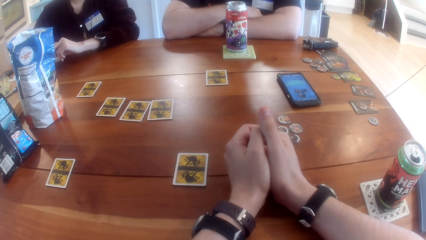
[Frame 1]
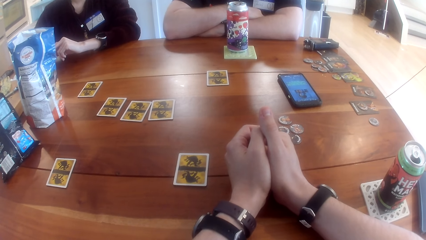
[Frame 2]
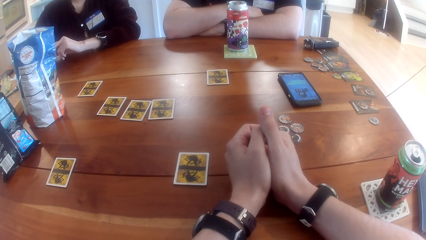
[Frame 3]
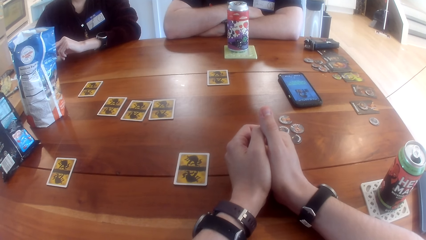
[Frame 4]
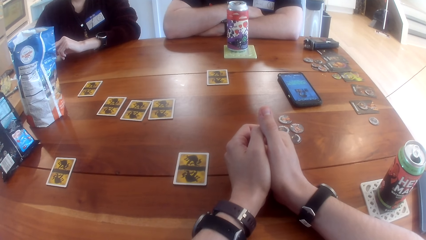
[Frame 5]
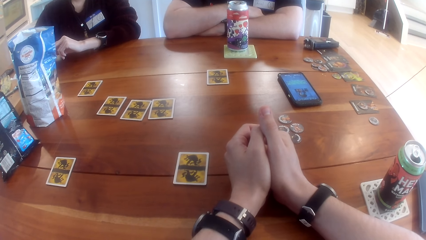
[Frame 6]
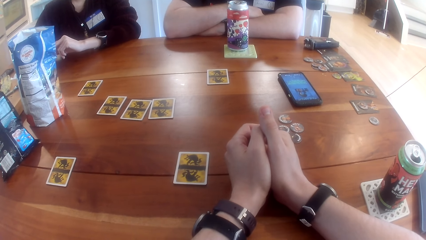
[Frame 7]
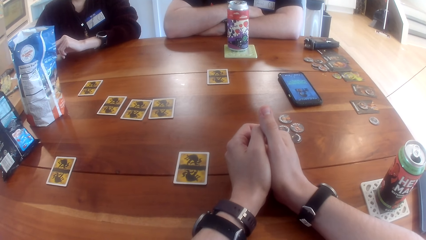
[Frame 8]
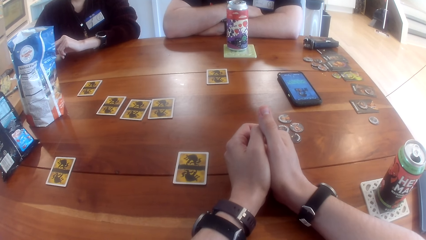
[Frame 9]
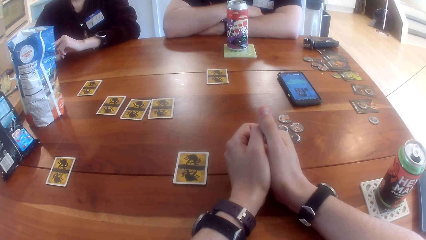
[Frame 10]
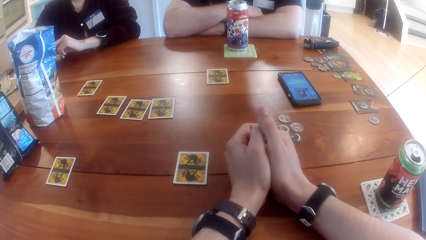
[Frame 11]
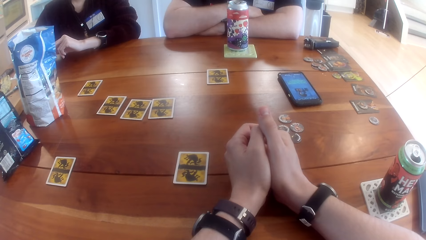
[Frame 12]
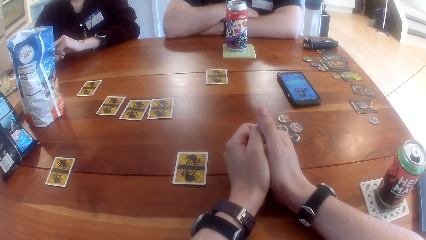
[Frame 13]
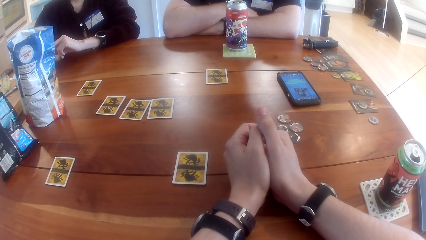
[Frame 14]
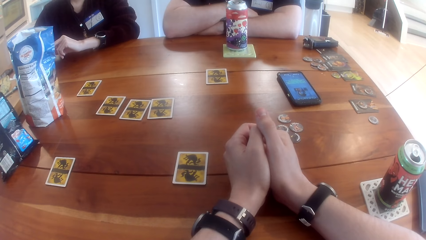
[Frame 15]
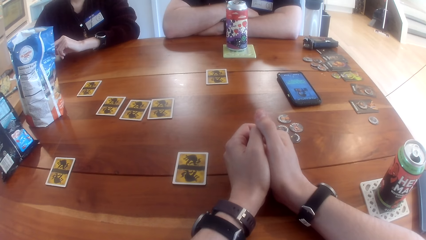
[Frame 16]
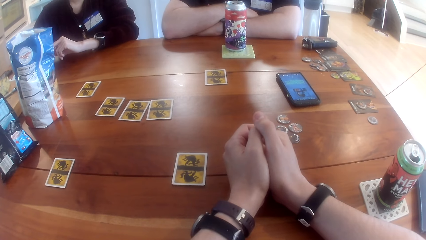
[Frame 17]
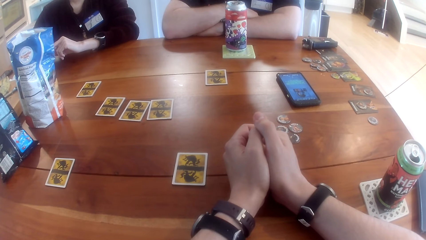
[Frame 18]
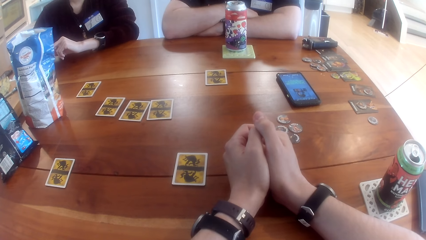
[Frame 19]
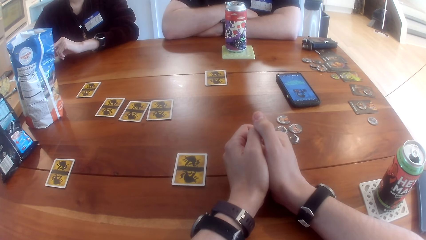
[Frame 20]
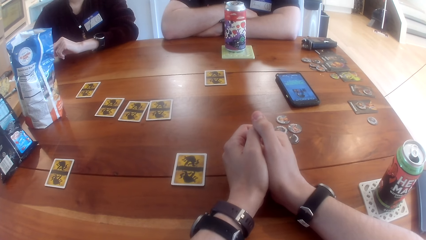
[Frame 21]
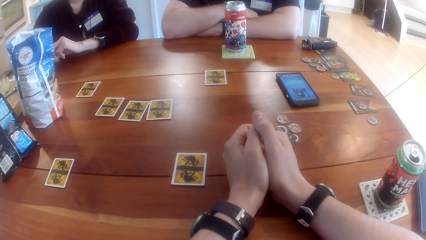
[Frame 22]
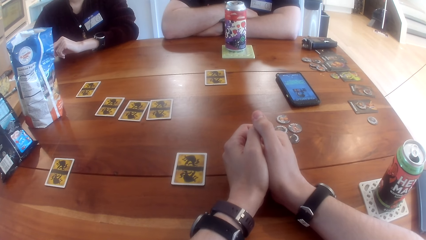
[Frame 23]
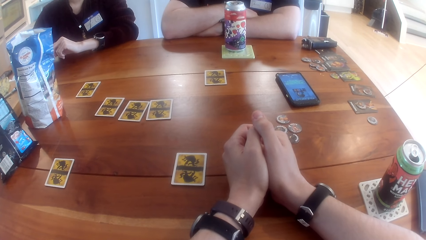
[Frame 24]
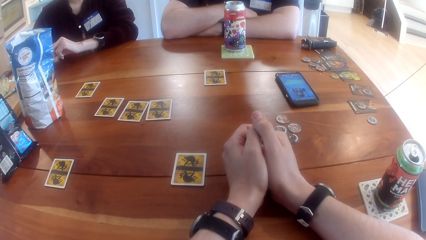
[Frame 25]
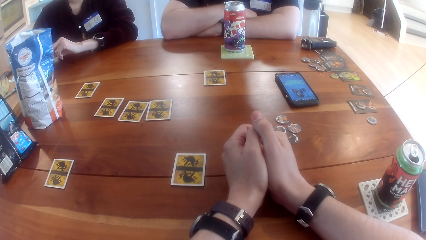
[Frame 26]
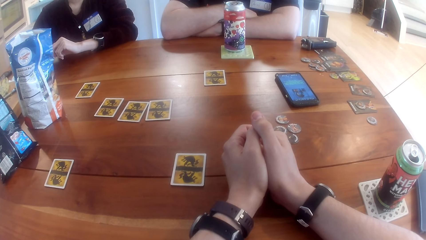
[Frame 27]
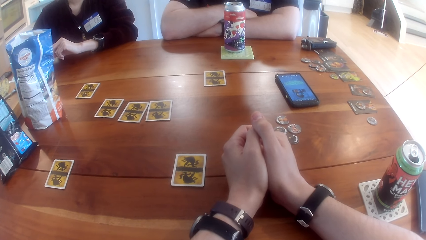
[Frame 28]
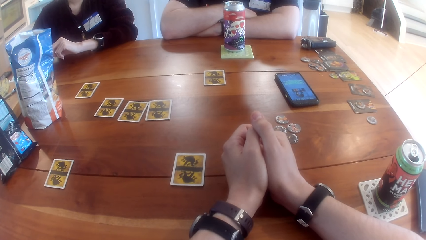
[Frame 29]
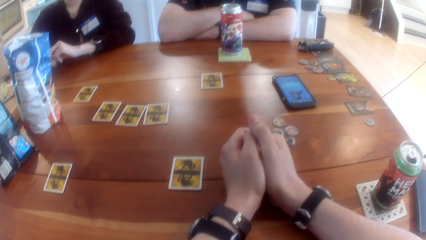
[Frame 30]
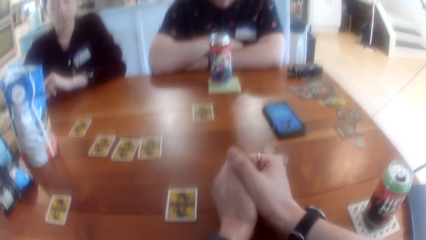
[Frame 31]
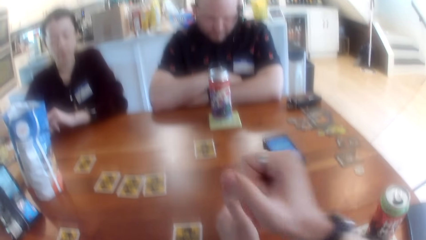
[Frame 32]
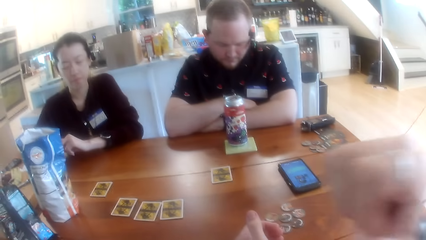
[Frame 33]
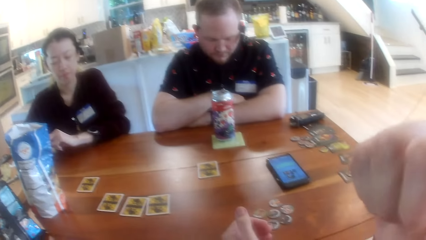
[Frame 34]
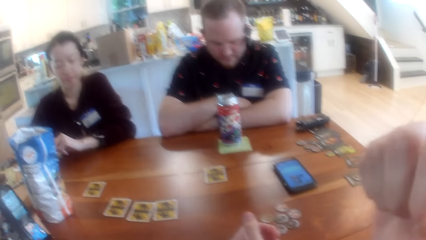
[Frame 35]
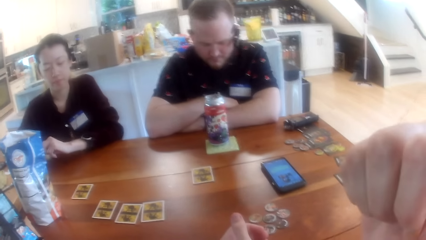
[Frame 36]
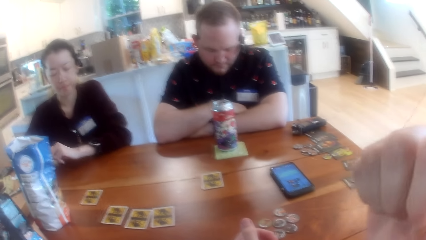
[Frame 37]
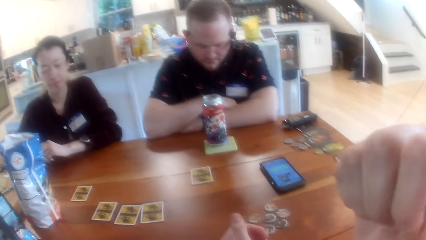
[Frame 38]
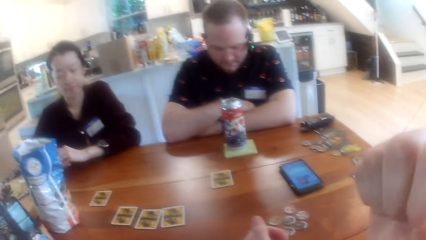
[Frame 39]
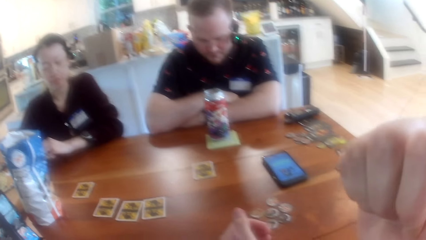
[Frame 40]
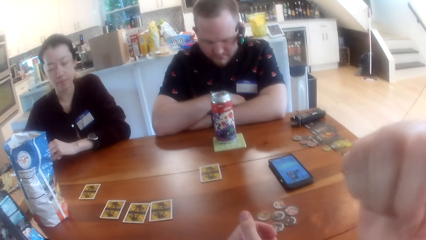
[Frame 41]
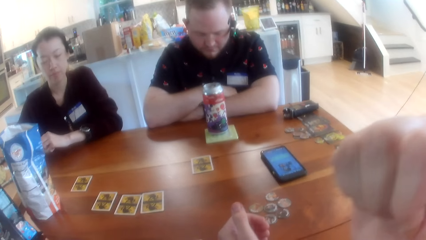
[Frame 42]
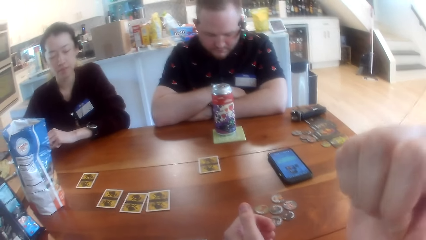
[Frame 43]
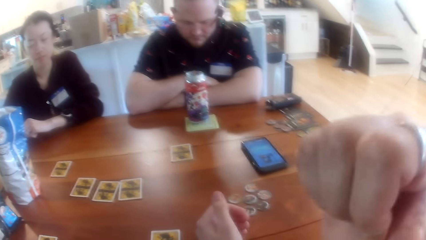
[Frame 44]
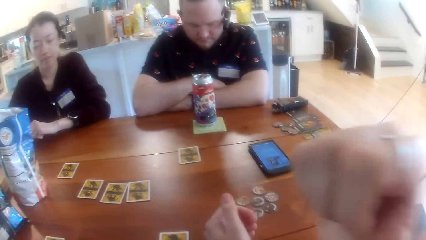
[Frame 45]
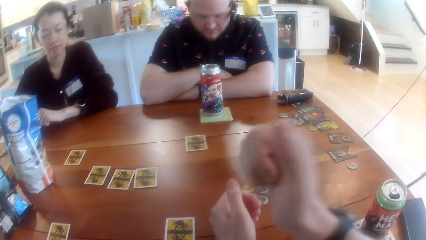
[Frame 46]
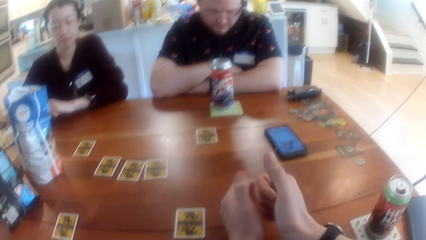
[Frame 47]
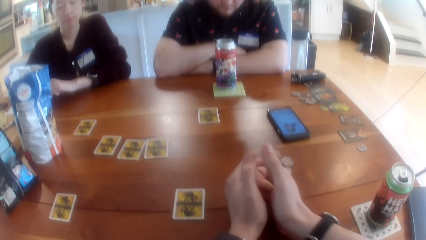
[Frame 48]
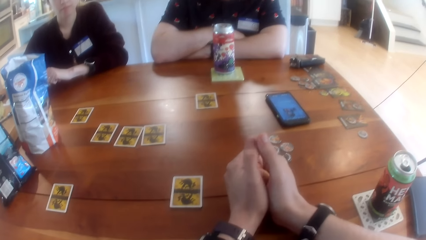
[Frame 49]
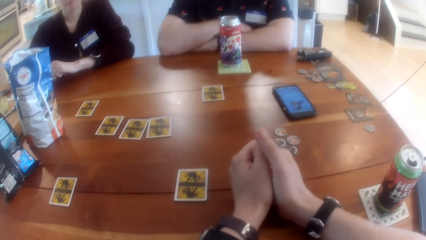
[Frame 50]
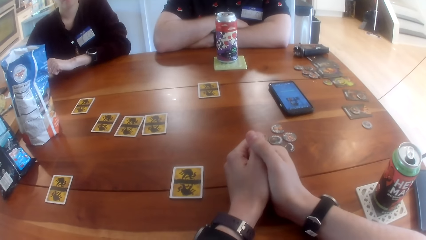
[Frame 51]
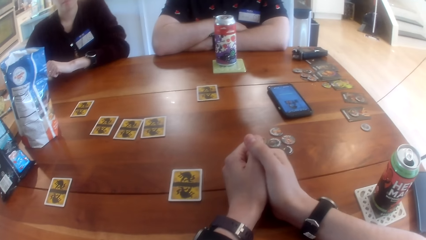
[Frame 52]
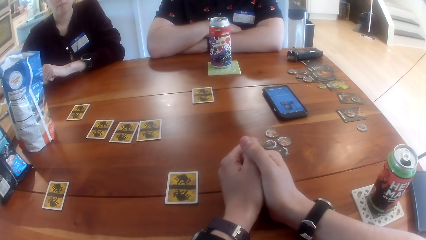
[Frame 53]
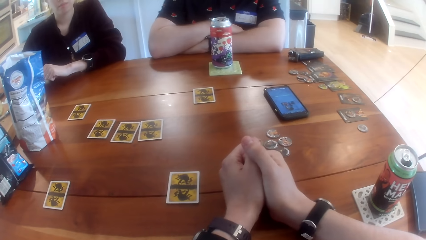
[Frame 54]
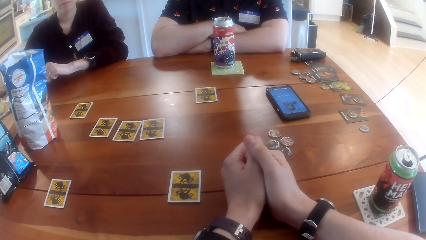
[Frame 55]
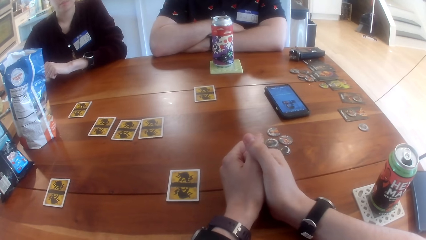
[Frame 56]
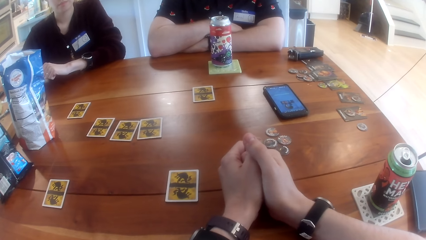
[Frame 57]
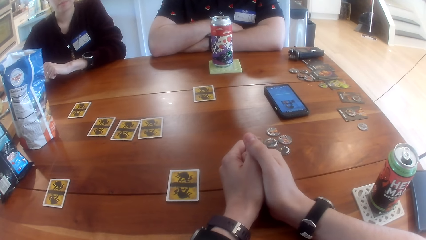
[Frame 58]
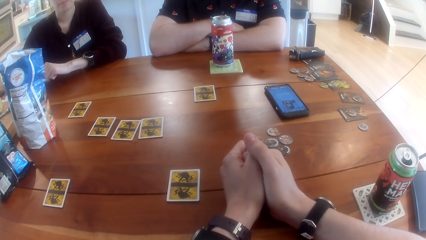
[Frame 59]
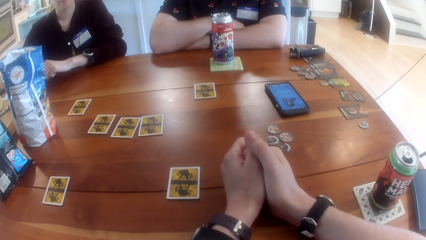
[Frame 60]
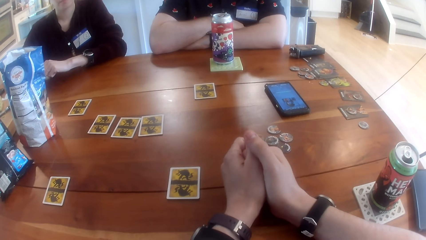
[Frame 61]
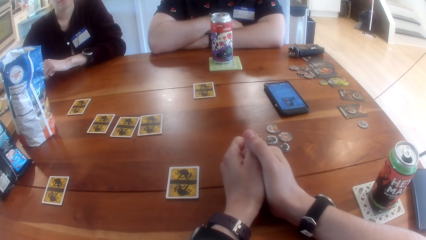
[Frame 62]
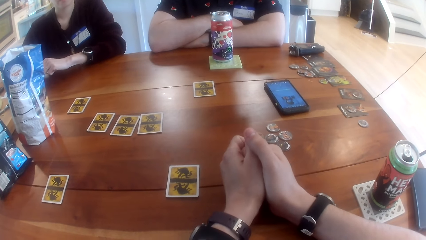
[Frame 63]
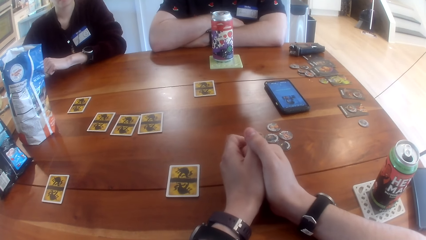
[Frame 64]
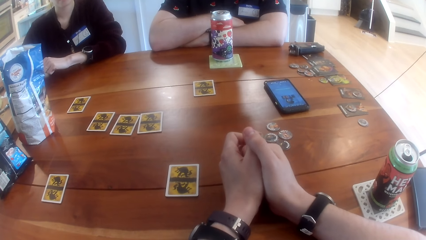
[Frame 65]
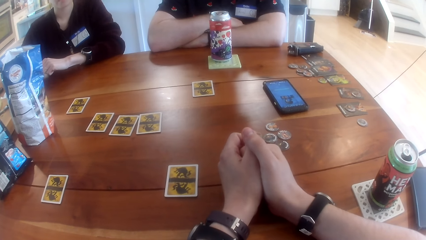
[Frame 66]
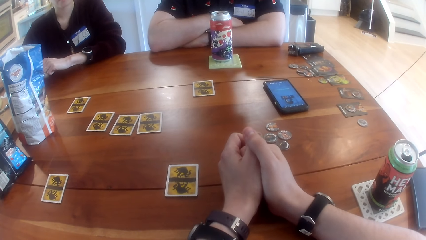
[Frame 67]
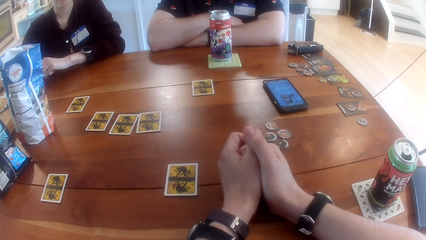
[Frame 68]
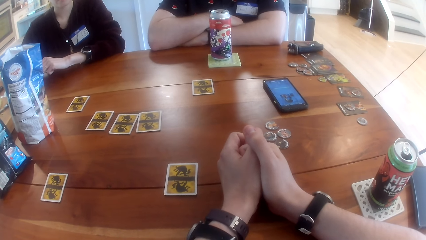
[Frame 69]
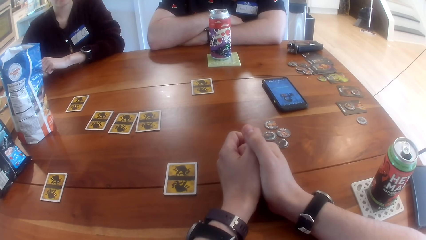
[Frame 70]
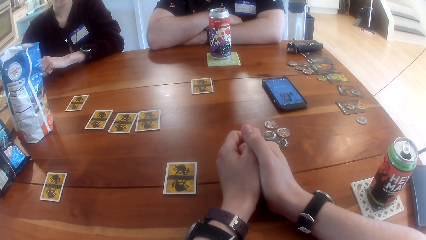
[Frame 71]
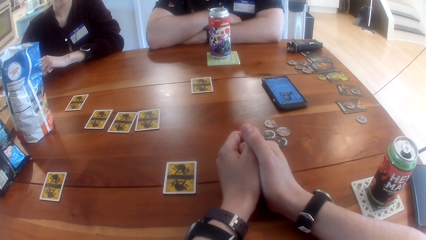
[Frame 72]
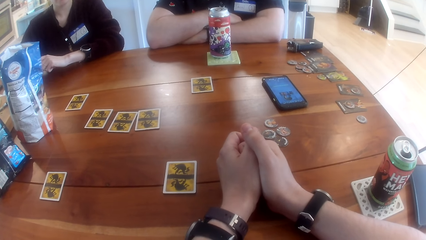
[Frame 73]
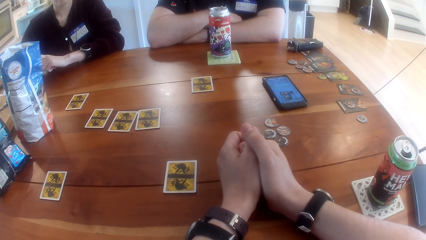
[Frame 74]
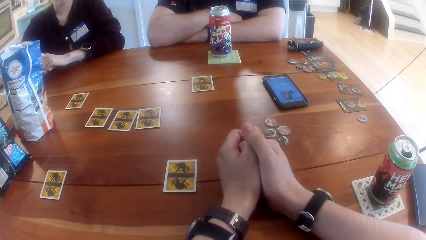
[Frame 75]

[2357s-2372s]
The camera wearer lifts the right hand. He scratches his cheeks with his right hand thumb. He lowers the right hand and looks around.
